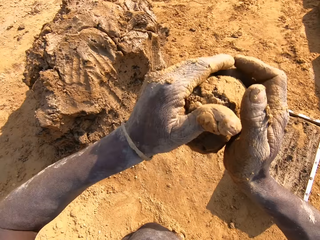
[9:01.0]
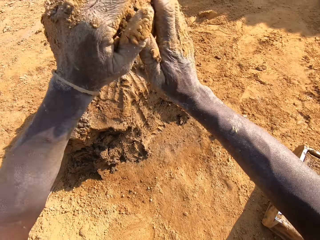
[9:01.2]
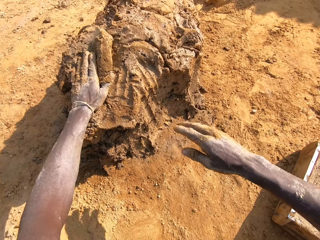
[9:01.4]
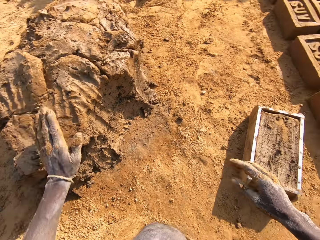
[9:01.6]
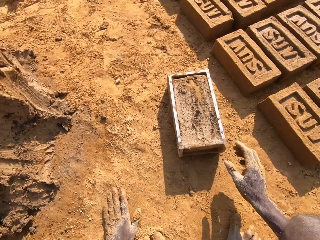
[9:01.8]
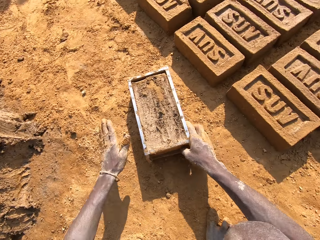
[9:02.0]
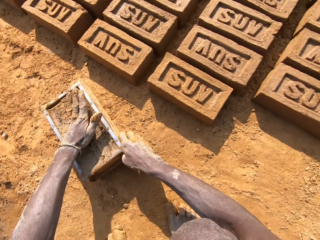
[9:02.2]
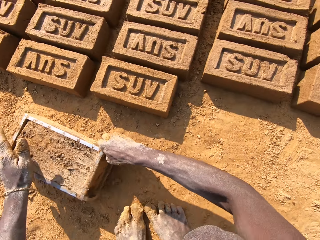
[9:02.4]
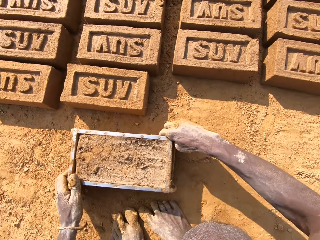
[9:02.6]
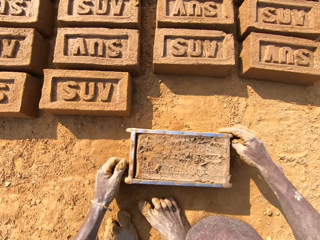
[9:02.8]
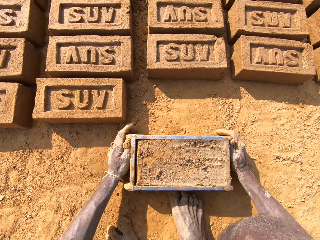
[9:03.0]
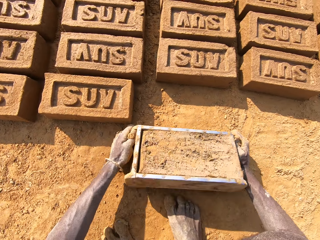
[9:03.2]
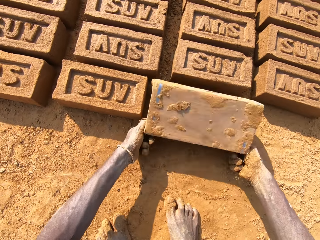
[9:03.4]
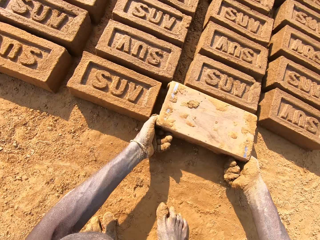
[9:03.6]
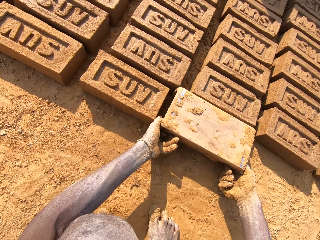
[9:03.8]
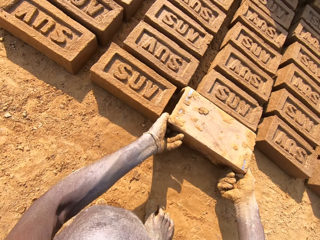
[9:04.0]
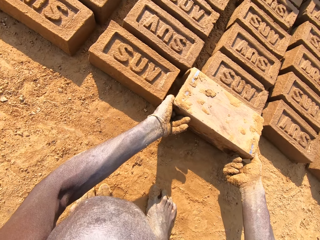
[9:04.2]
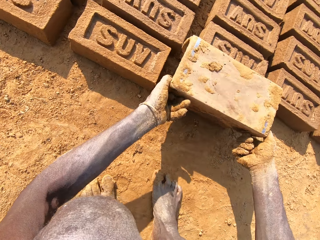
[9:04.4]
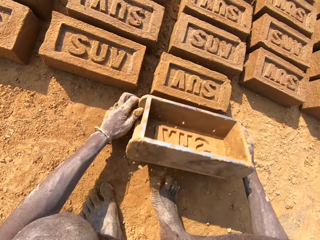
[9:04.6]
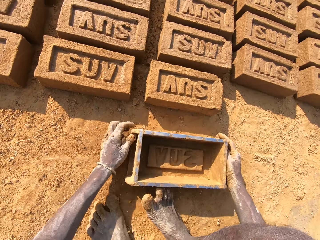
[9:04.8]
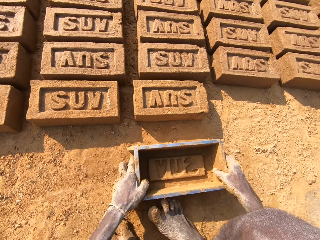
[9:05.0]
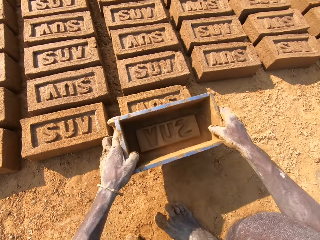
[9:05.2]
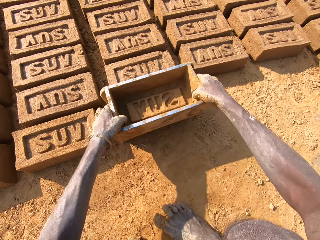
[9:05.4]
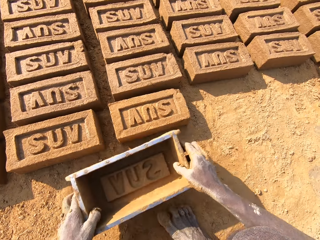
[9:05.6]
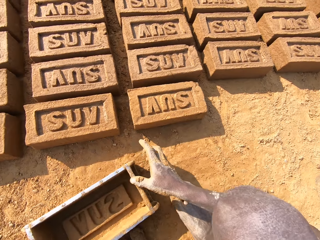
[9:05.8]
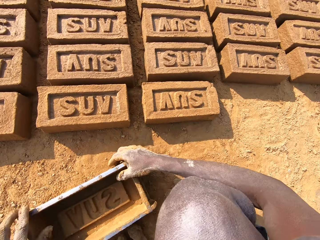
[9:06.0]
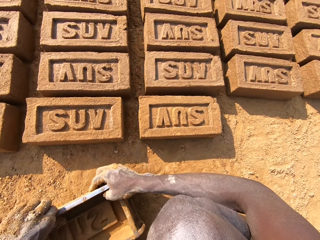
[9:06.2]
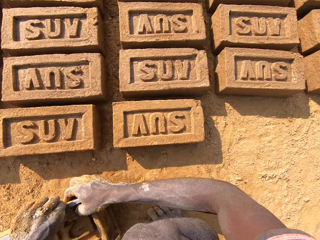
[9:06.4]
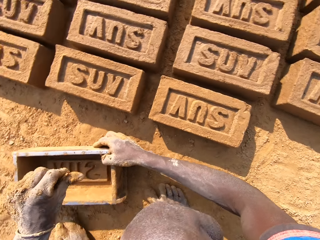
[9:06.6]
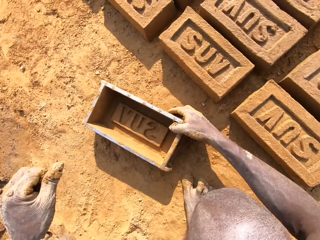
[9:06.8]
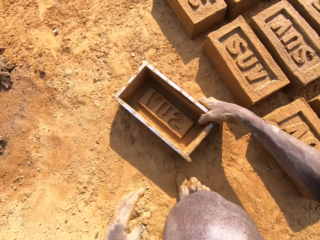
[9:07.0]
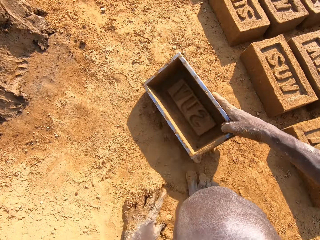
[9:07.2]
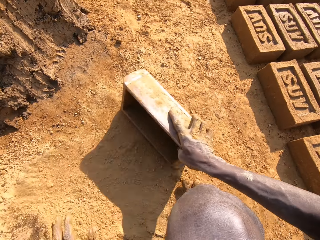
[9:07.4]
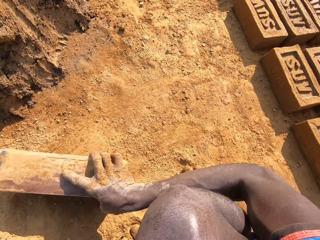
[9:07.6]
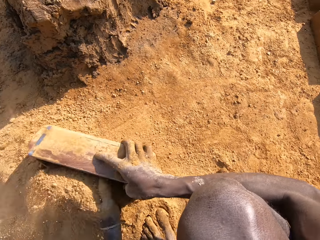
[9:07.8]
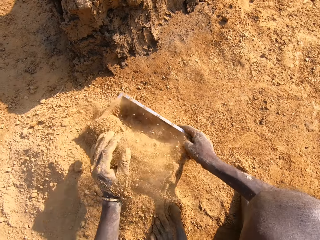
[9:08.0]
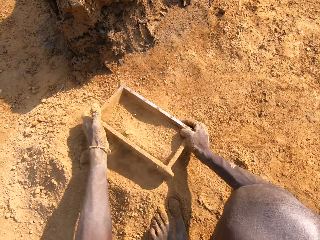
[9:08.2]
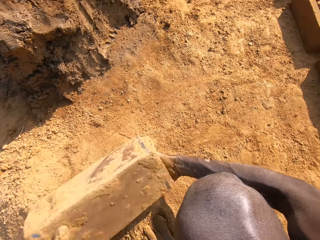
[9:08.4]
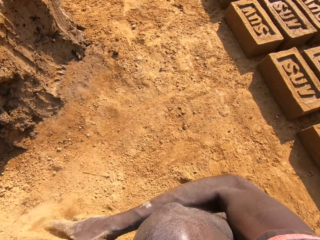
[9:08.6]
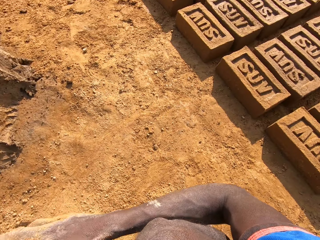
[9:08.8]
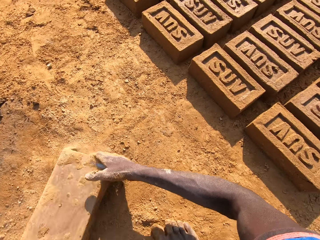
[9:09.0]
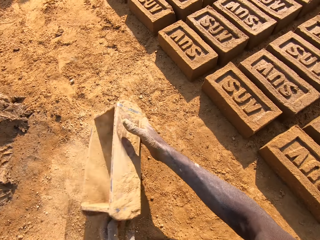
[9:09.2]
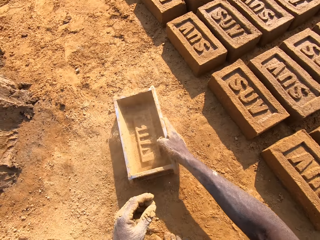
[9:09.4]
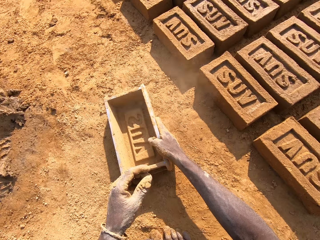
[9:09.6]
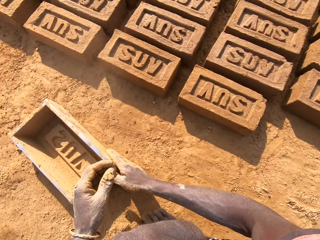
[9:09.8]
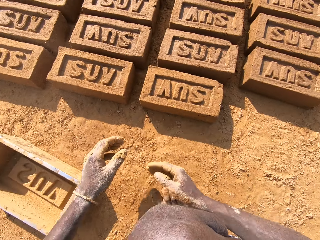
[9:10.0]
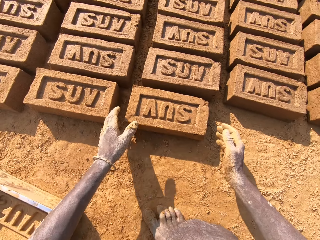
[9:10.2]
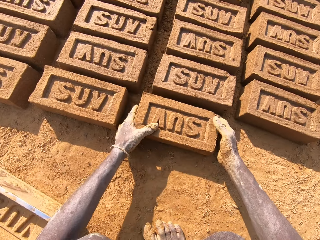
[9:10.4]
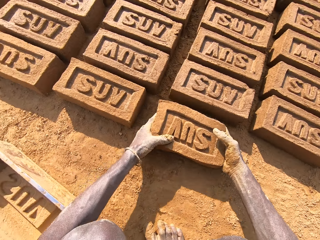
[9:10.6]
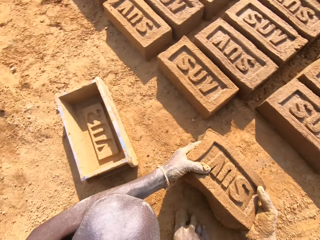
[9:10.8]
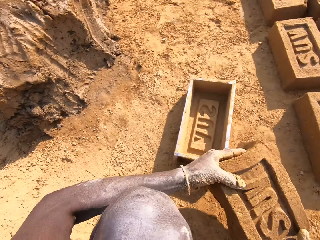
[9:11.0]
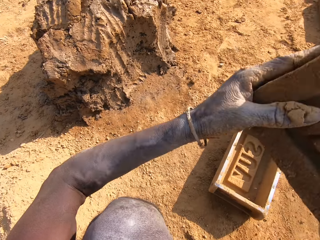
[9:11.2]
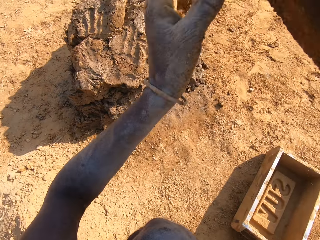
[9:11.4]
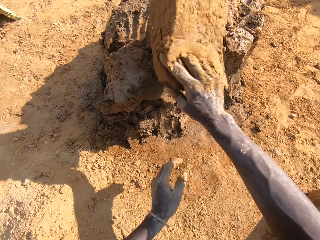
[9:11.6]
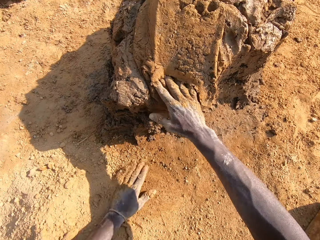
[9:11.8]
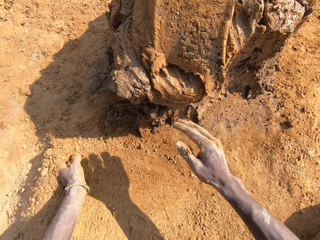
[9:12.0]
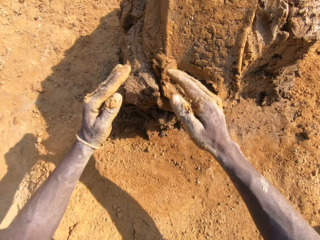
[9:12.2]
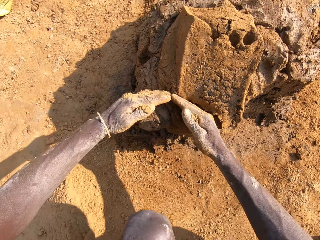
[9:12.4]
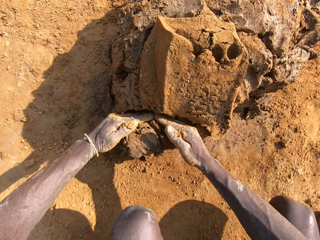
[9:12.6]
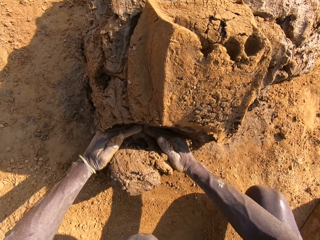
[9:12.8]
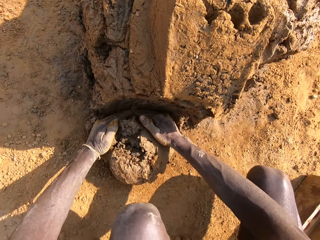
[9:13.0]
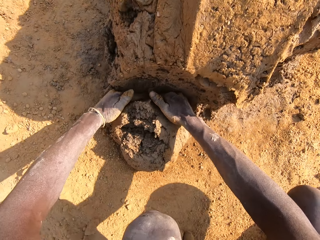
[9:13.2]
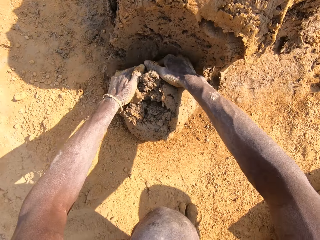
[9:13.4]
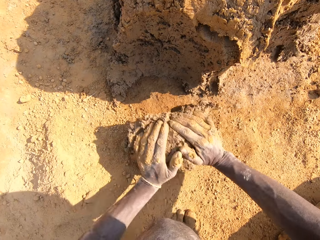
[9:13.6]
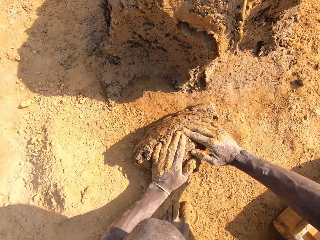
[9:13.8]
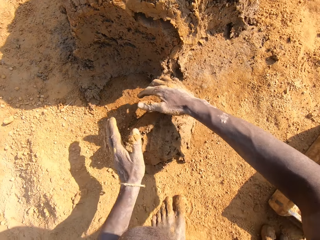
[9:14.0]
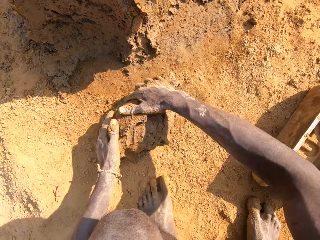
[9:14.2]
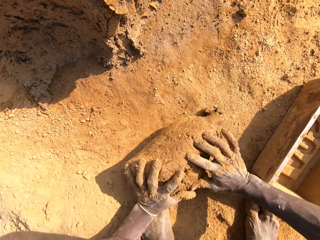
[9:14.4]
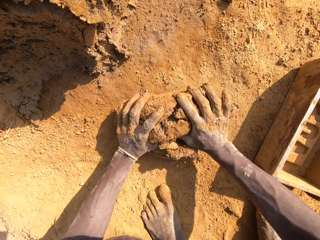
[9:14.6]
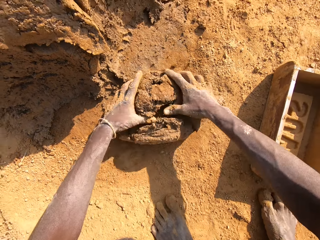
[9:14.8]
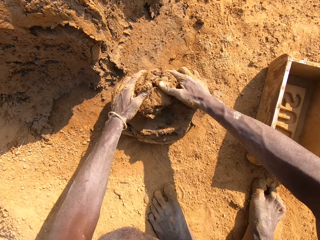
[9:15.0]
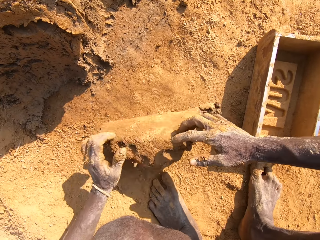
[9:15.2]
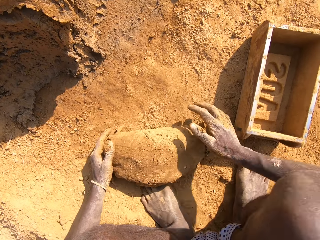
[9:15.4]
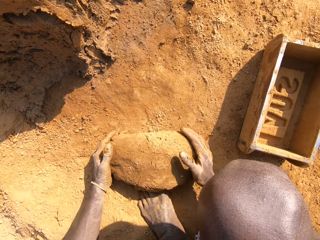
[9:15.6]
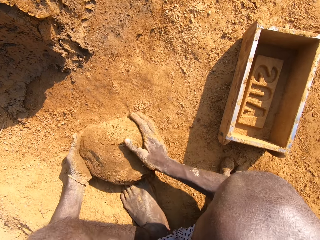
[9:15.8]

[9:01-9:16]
The camera wearer throws extra clay on a clay heap. They carry a molding box. They pick up the brick mold on the ground. They pour out the clay from the molding box. They put a brick on the ground. They hold the molding box. They align the brick on the ground. They remove clay remains on the brick mold. They look around the mold clay. They put sand in the brick mold. They pour the sand on the ground. They put down the molding box. They pick up the brick on the ground. They put the brick on the heap of clay. They cut clay. They pick a chunk of clay. They mold the clay on the ground.

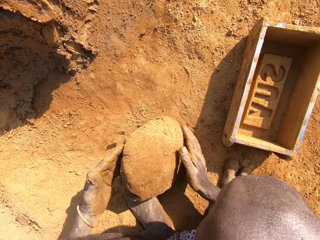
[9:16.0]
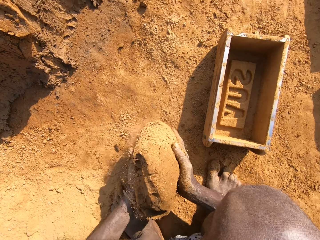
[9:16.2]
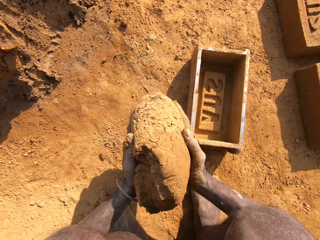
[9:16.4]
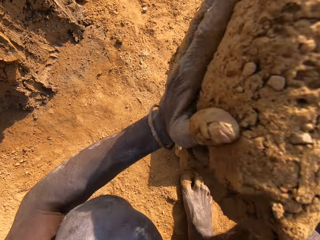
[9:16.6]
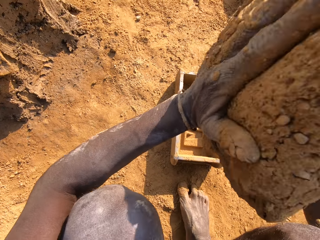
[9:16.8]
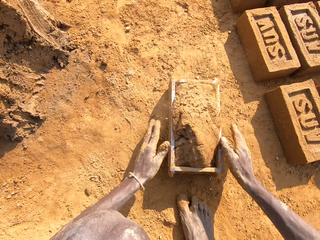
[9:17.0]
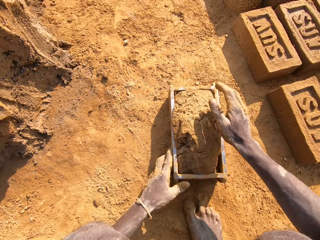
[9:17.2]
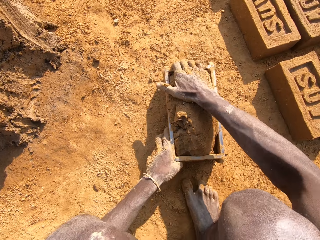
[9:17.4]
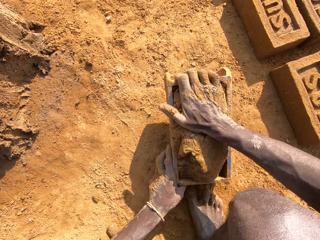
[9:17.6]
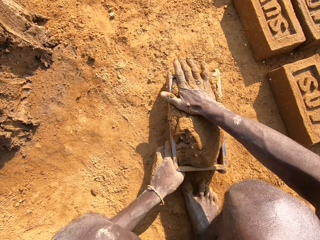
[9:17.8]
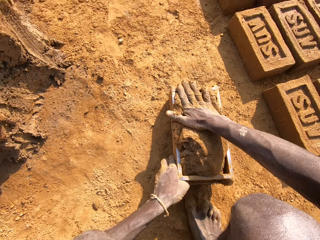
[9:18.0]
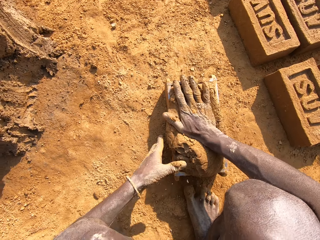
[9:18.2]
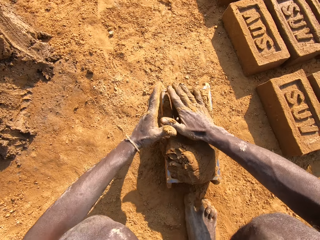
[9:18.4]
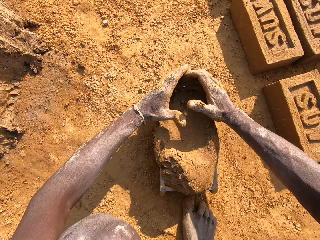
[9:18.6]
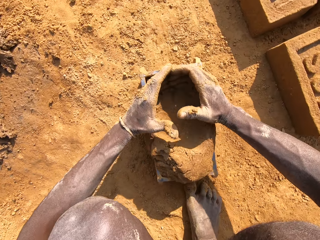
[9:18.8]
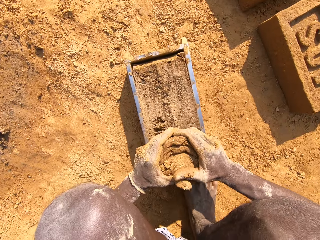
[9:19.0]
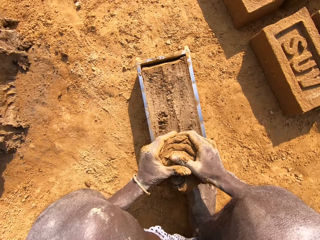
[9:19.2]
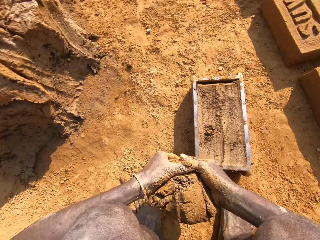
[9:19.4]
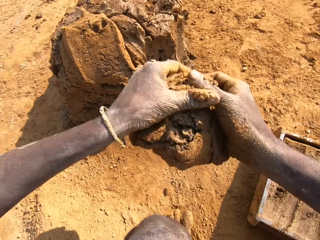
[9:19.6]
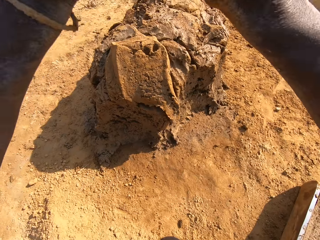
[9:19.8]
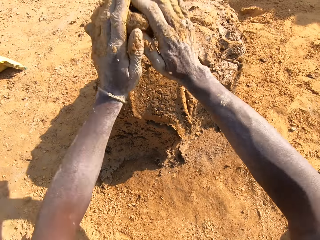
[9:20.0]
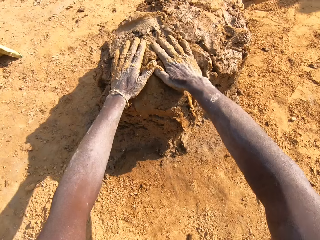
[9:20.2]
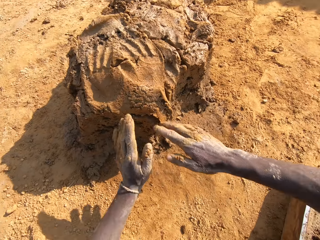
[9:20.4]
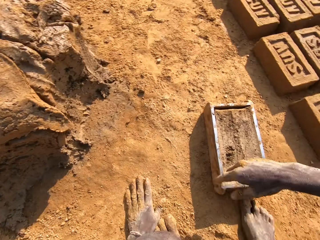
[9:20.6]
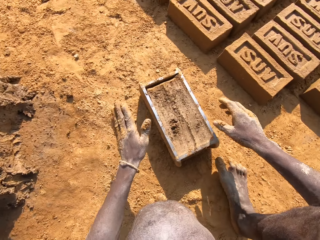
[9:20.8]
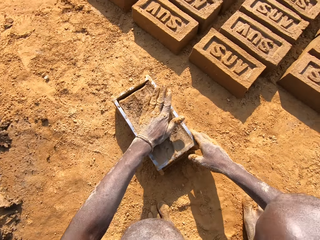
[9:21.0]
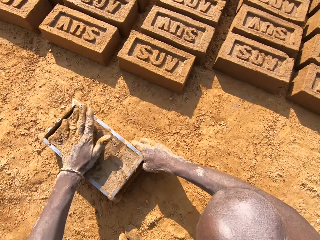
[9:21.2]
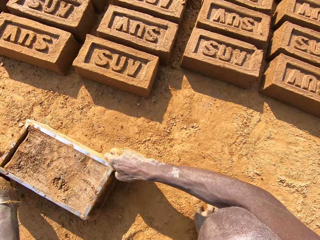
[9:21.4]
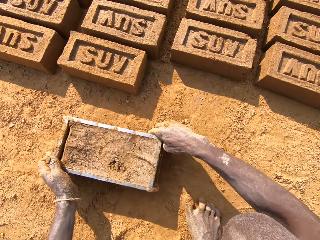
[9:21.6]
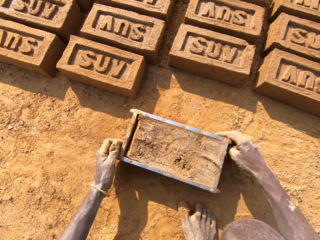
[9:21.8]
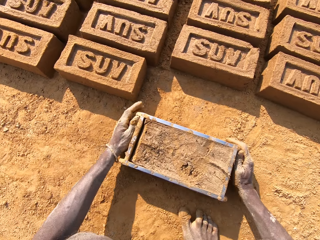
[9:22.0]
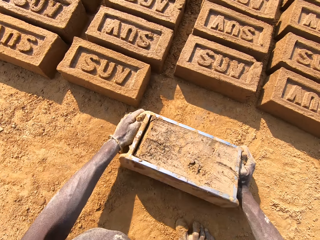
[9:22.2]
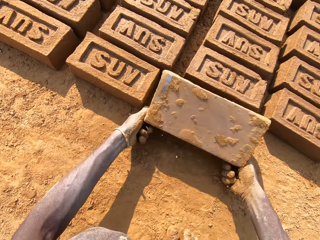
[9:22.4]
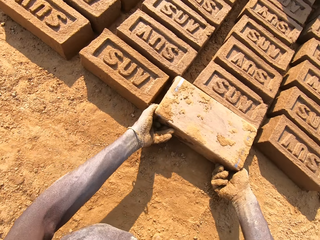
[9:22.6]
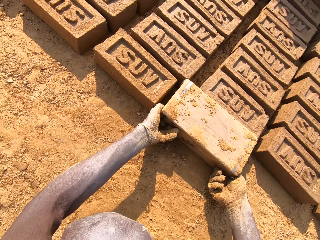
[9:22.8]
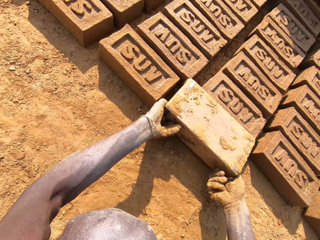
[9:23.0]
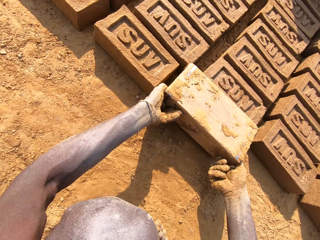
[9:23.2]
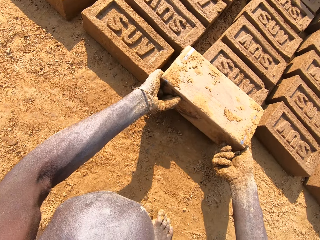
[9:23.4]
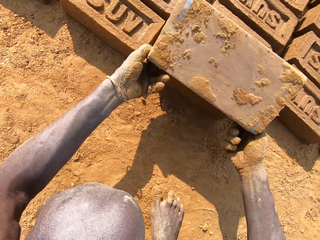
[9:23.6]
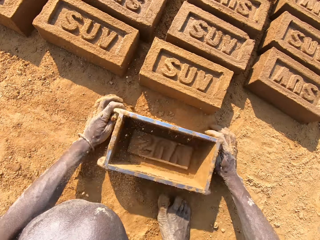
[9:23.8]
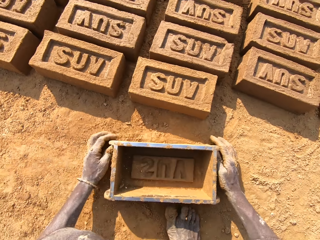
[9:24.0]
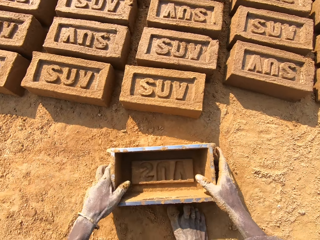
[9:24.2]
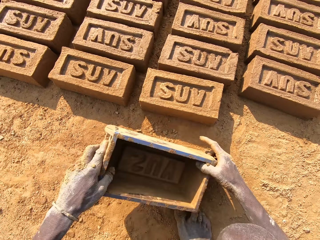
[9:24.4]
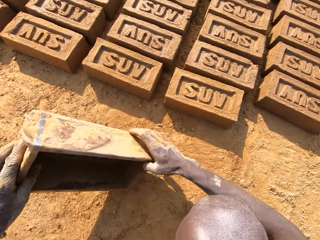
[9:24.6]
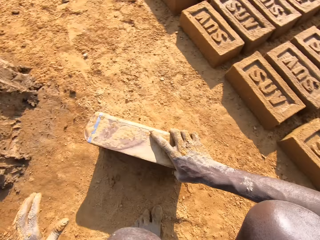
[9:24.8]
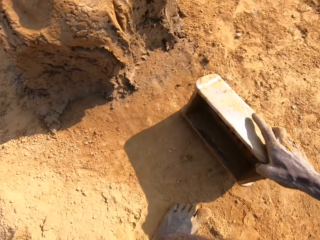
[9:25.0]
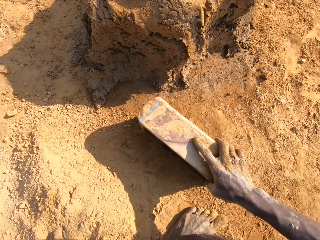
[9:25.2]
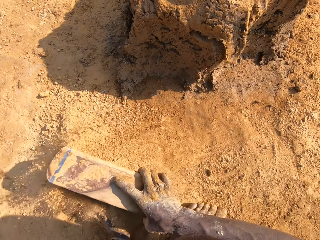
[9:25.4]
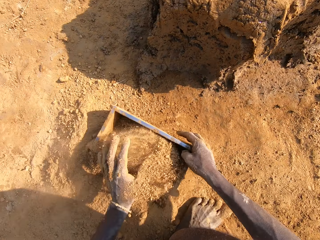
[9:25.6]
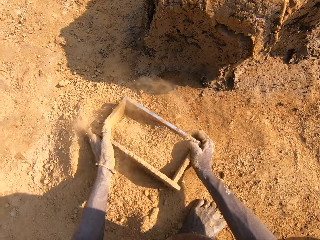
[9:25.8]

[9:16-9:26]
The camera wearer collects the mud from the ground. They put clay in the brick mold. They cut a piece of mud from something. They put clay on the heap of clay. They pick up the brick mold on the ground. They pull something on the ground. They put a brick on the ground. They remove something from the mud. They put something on the ground. They put sand in the brick mold. They pick something from the ground.
